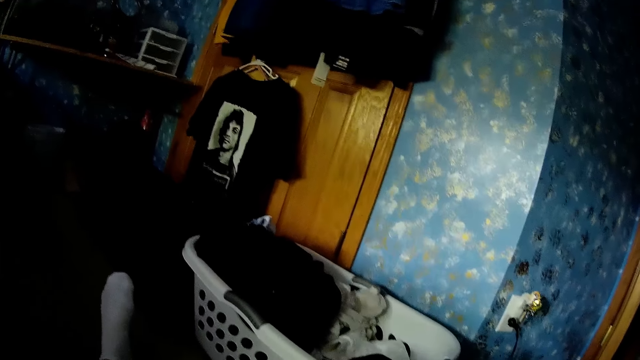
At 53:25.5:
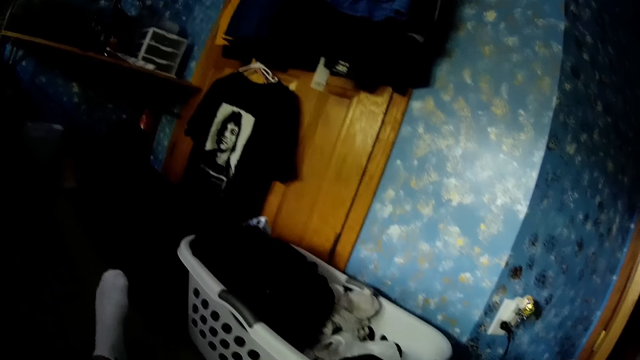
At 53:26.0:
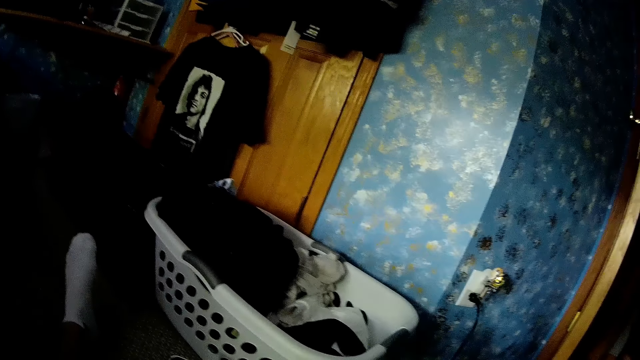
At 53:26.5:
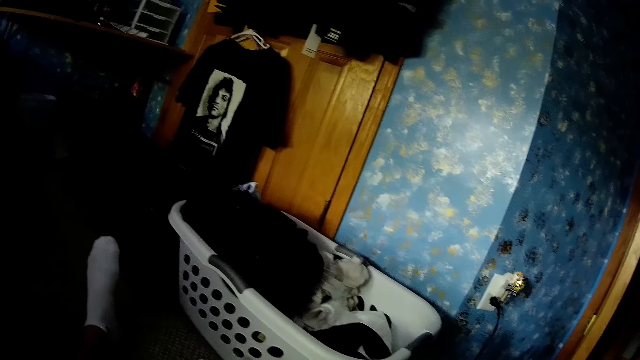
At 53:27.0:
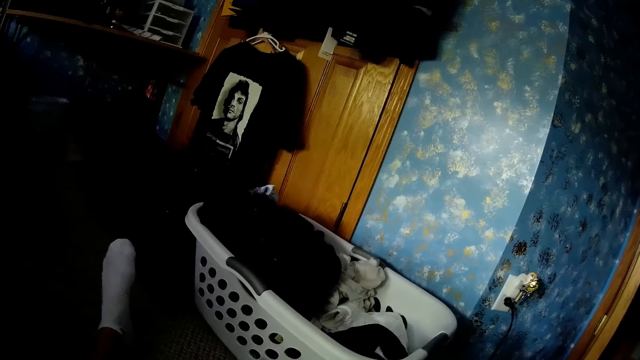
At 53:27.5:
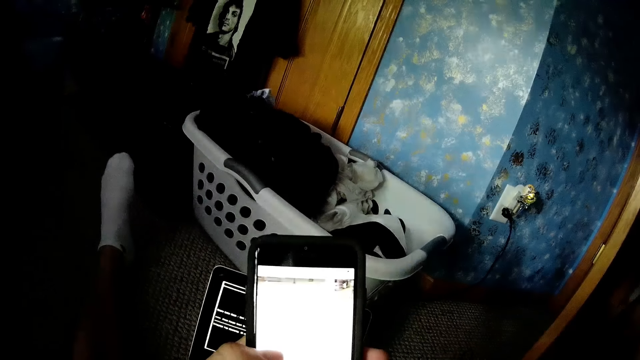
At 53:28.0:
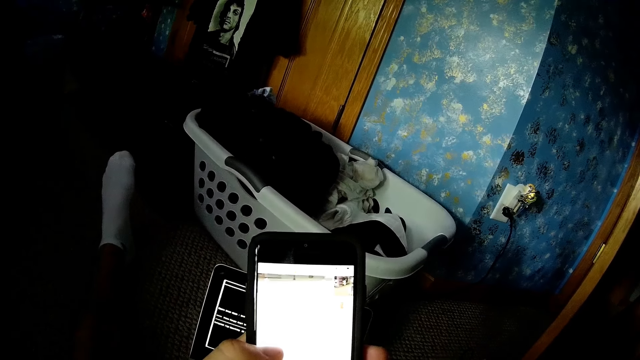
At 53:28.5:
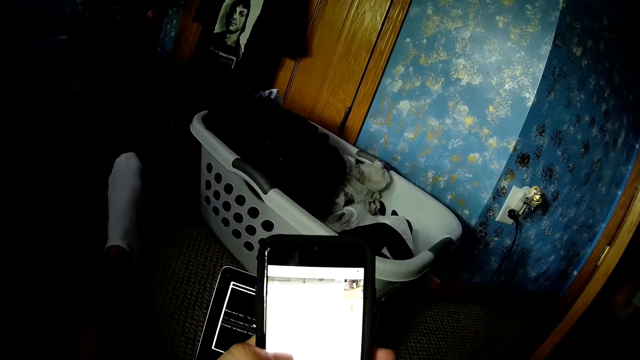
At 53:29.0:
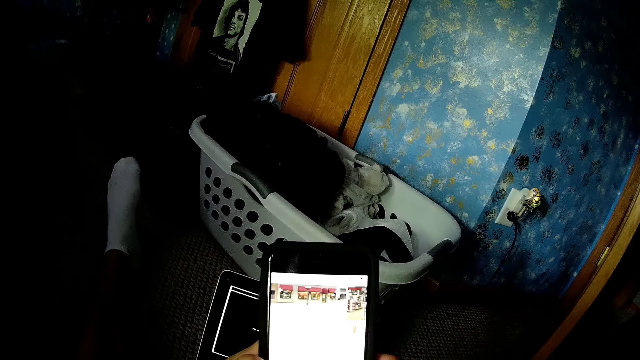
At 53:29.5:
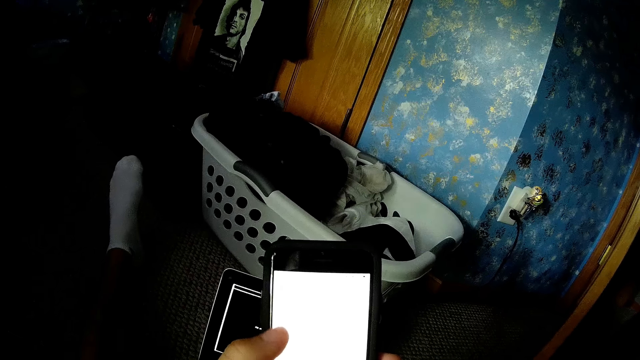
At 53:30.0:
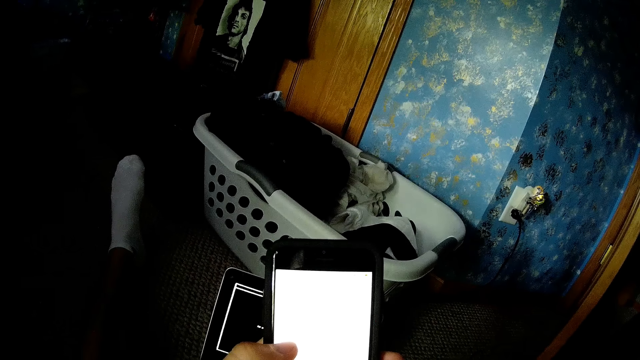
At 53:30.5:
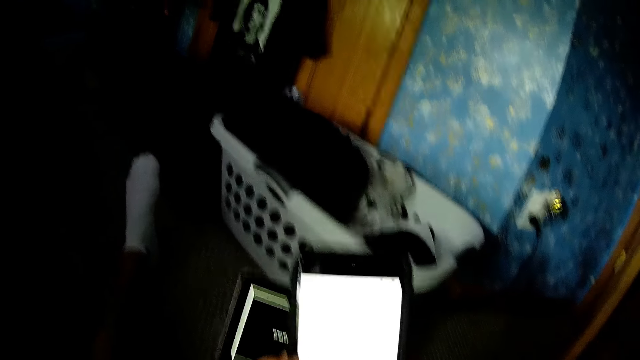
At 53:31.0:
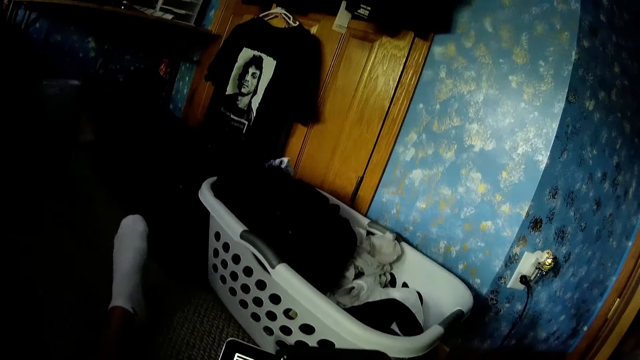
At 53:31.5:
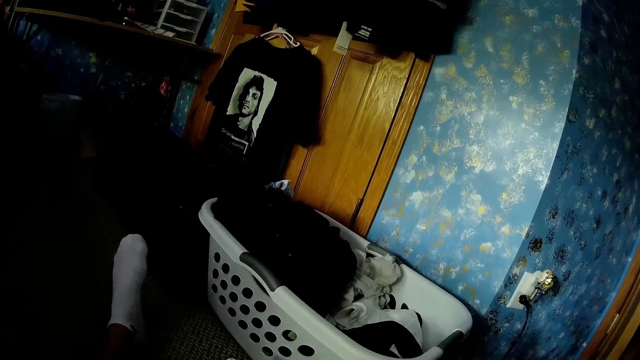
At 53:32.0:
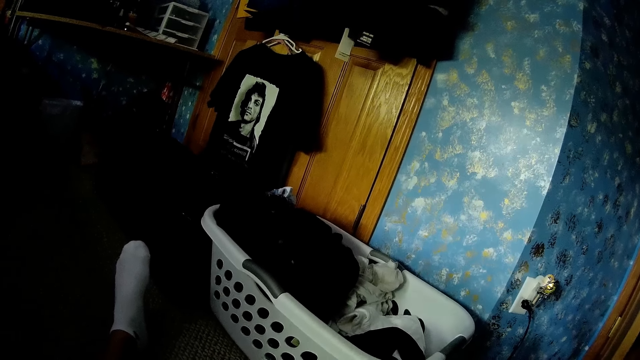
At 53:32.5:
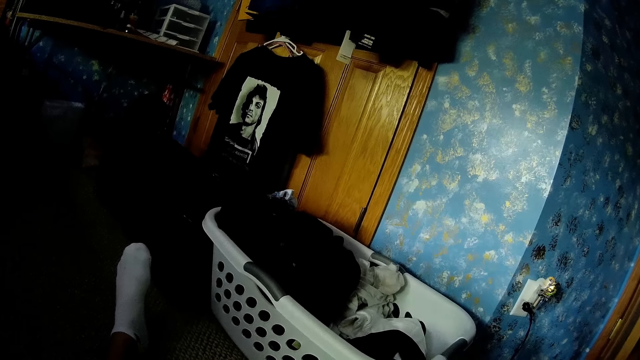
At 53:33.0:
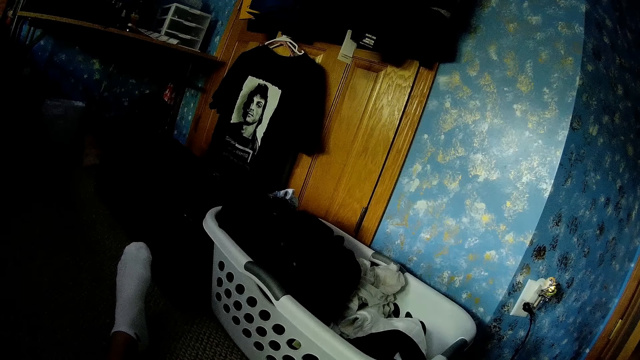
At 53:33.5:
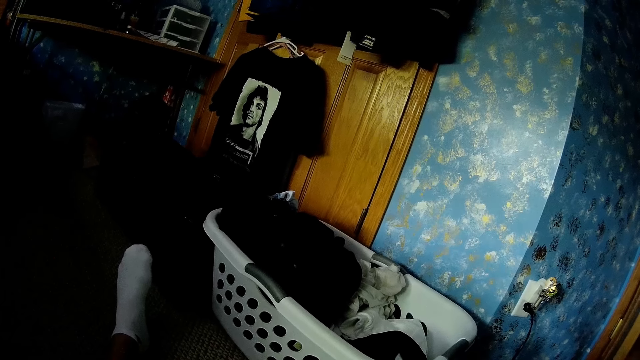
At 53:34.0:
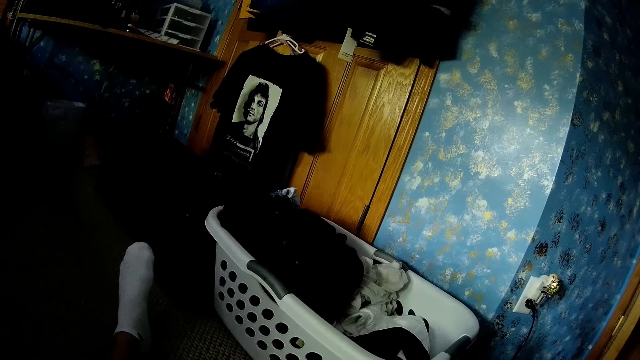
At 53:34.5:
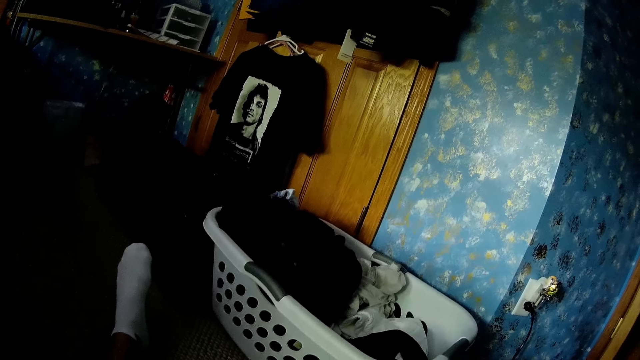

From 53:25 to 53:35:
The camera wearer uses a phone. They look at a painting on a t-shirt.

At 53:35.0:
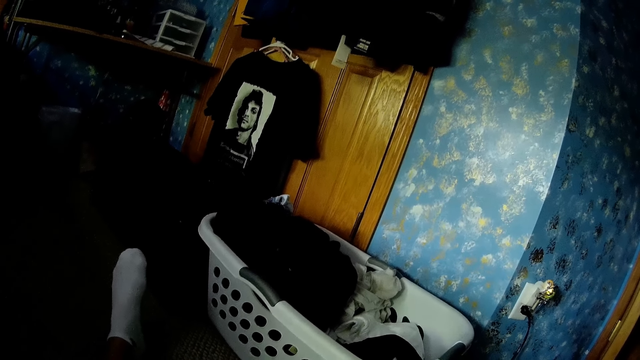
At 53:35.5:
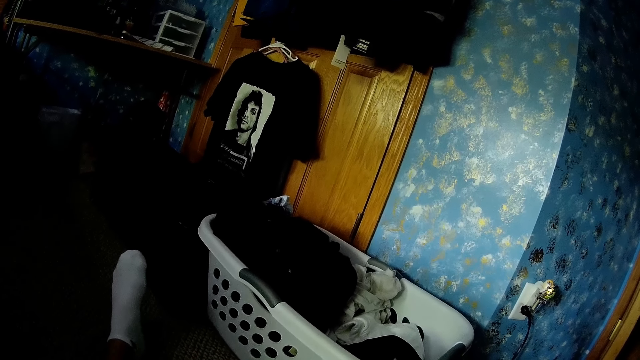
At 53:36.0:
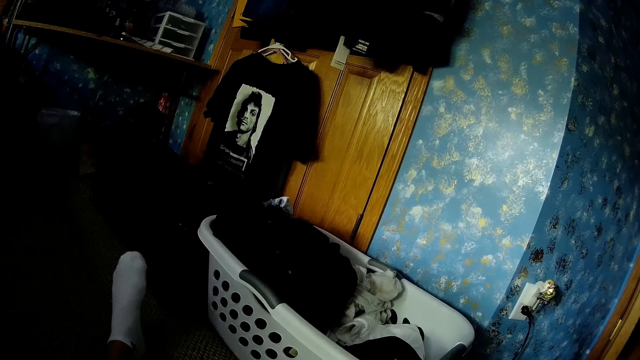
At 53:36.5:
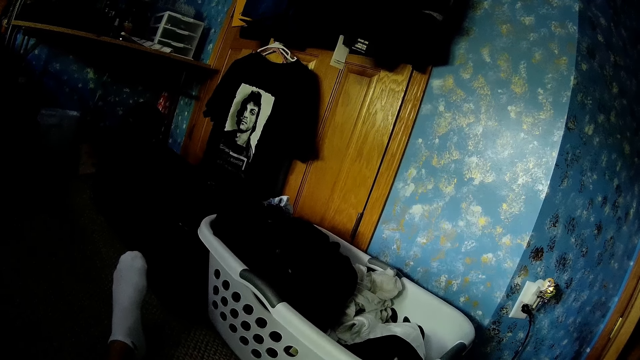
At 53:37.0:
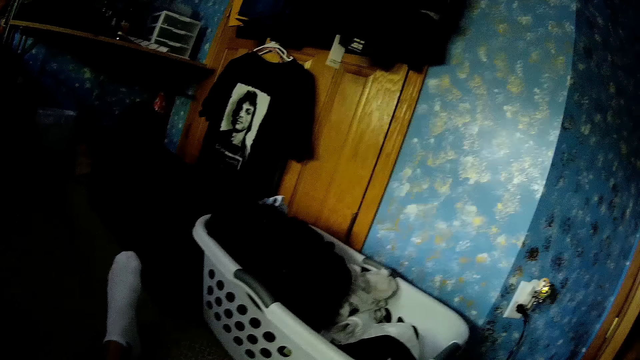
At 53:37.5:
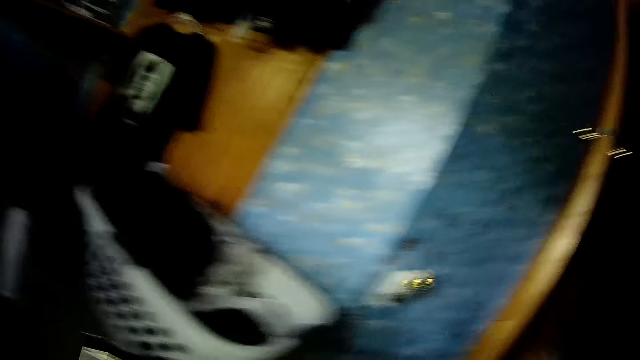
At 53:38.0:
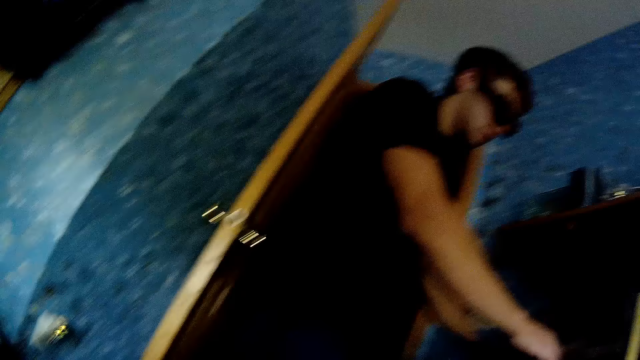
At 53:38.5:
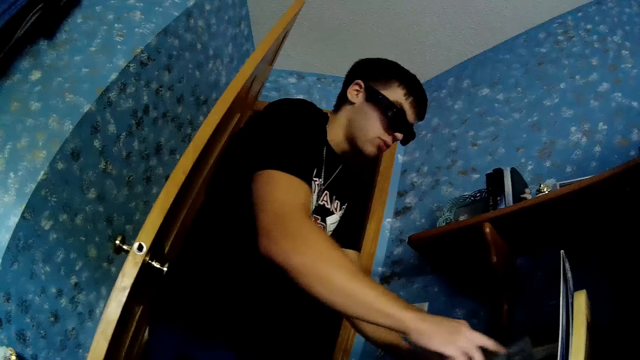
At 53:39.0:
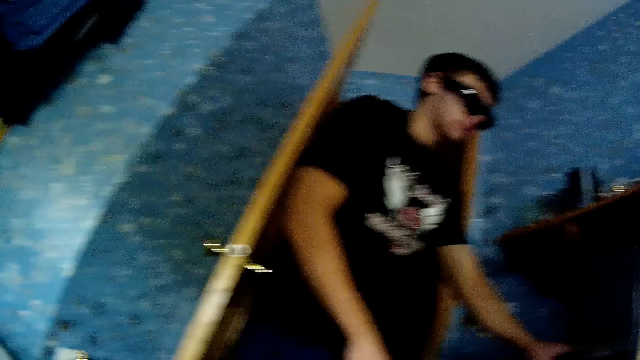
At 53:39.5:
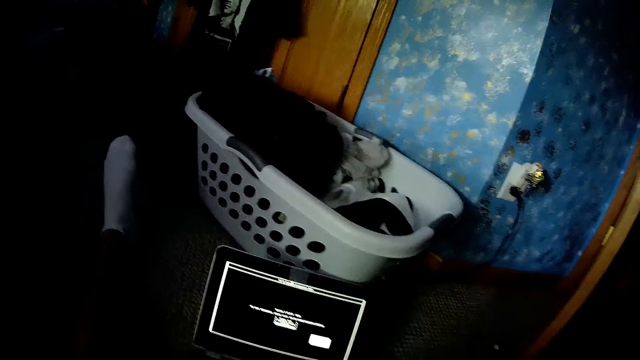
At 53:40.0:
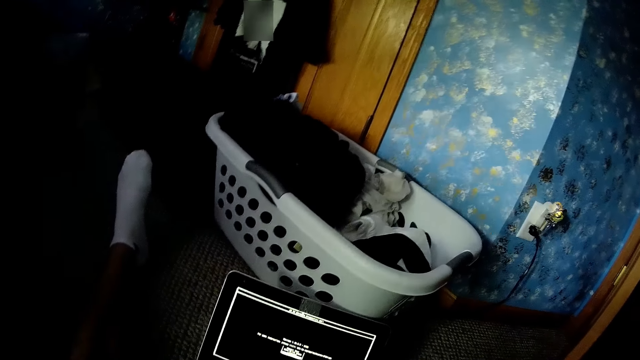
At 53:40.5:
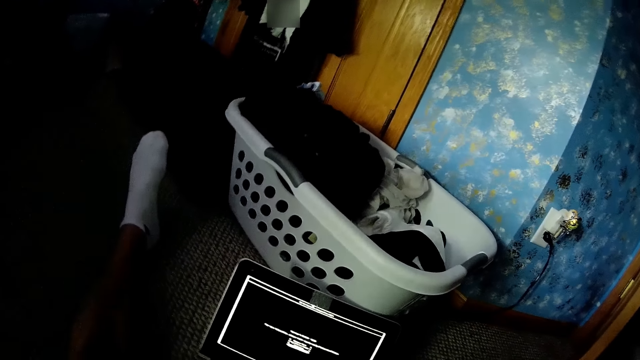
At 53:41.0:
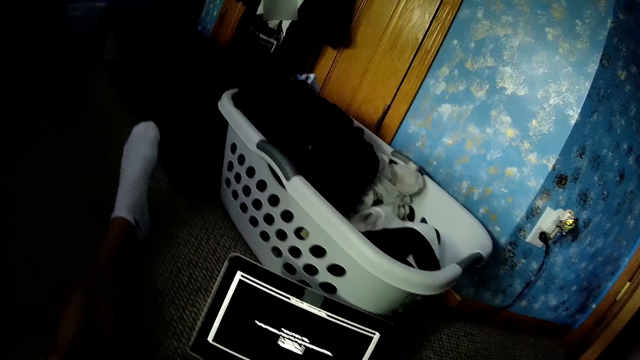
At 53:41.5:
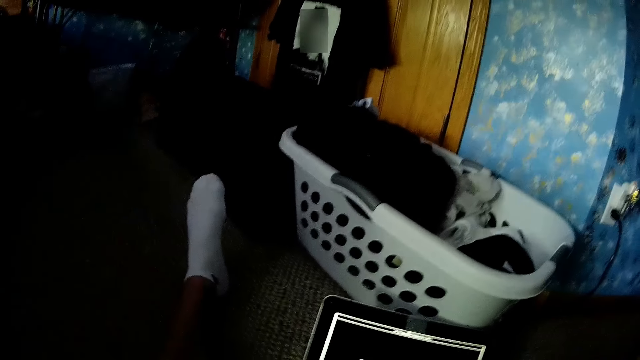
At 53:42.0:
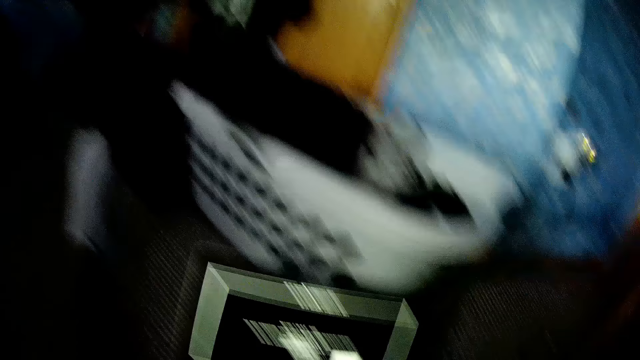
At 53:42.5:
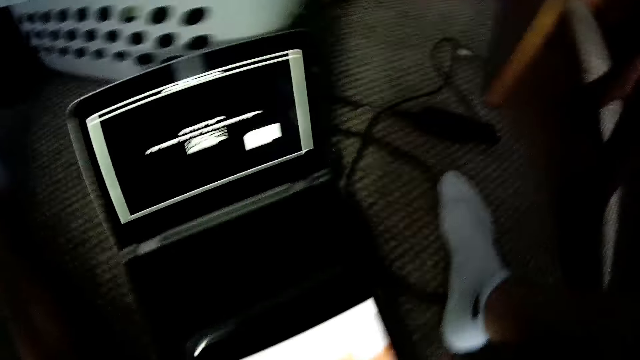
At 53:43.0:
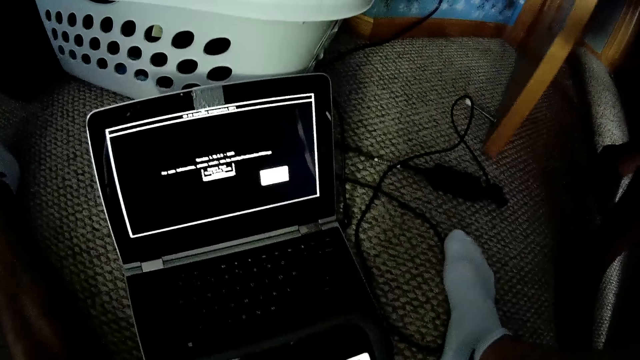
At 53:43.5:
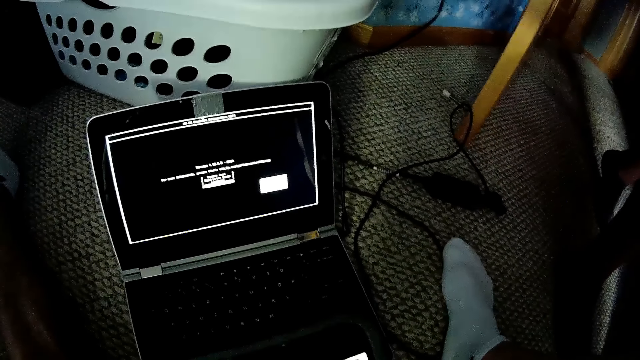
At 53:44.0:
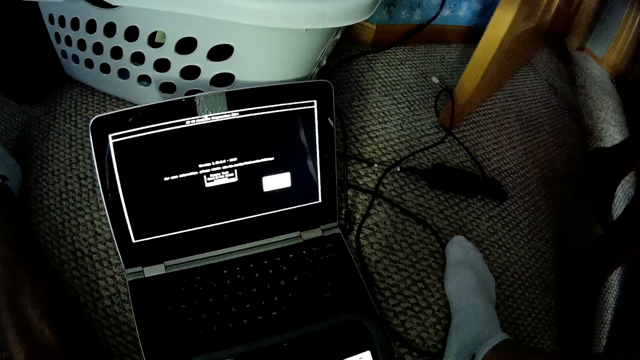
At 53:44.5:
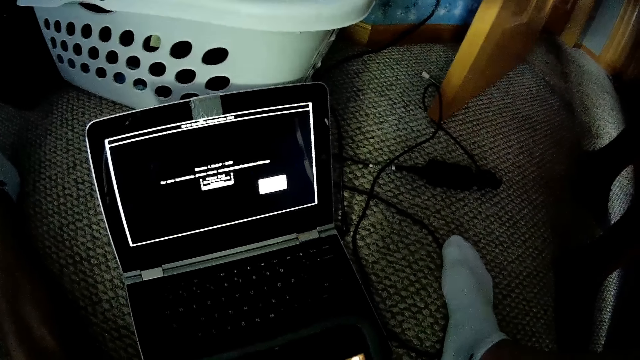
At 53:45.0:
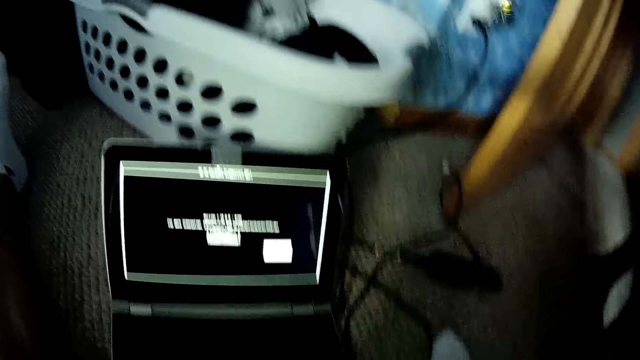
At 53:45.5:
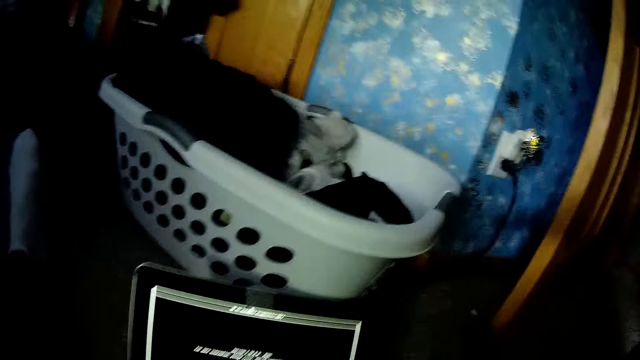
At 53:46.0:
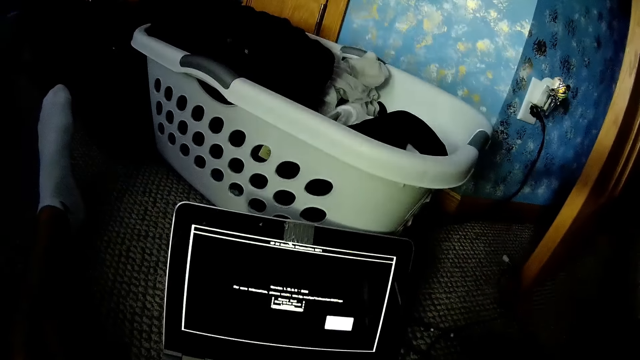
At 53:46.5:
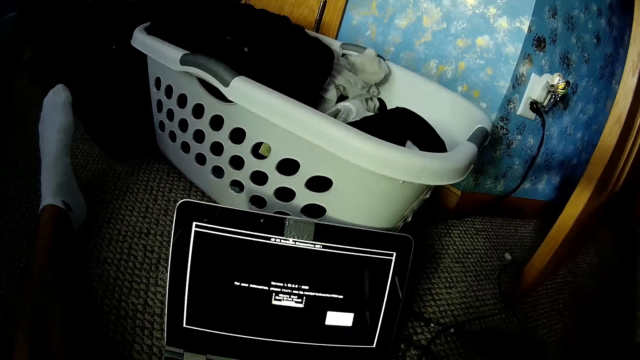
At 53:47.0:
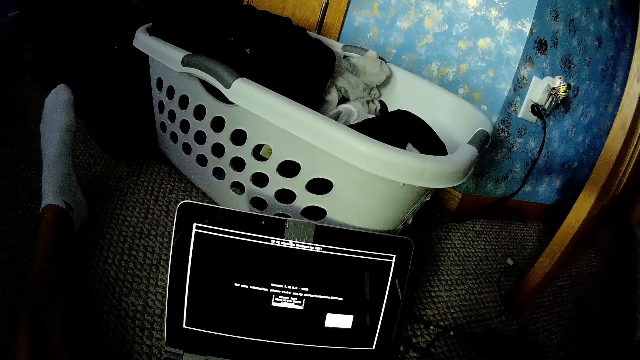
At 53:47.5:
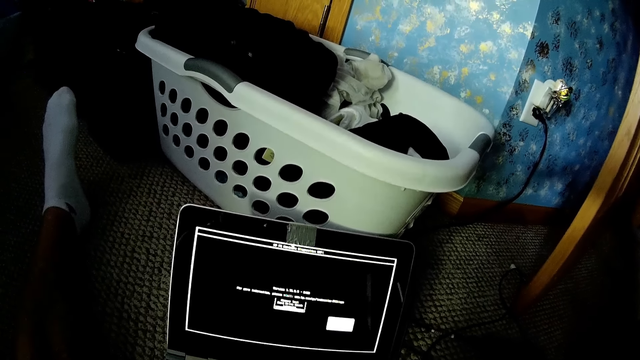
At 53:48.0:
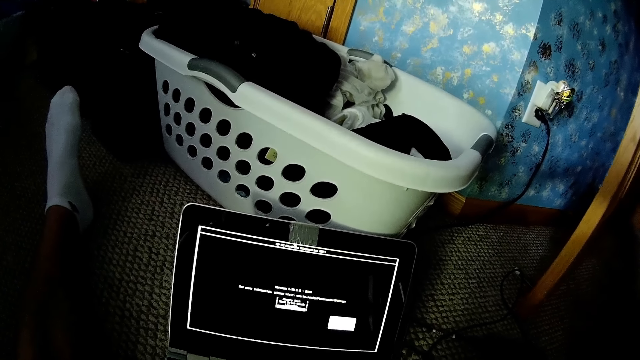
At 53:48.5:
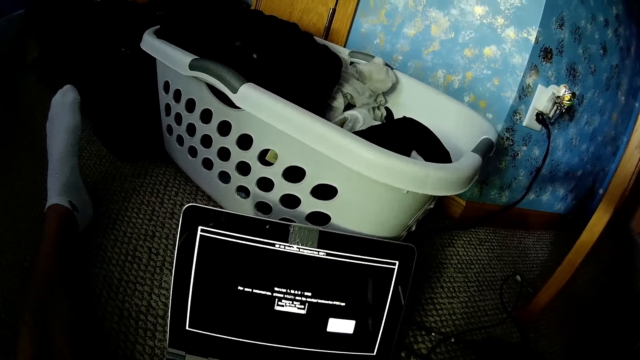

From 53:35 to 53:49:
The camera wearer uses a phone. A man touches something. The camera wearer looks at the man. They look at a laptop. They use the phone. They hold the phone. The man swings a door. The camera wearer looks at the laptop.
